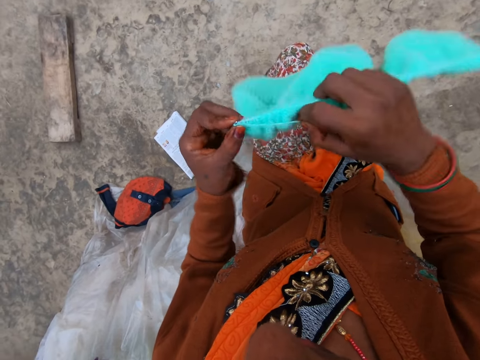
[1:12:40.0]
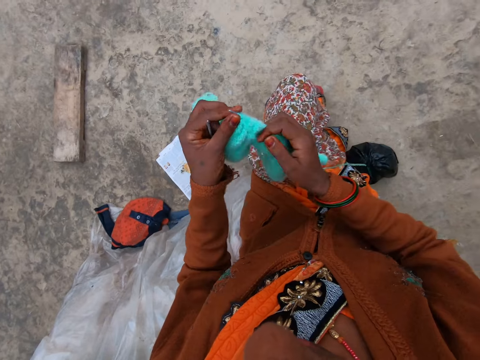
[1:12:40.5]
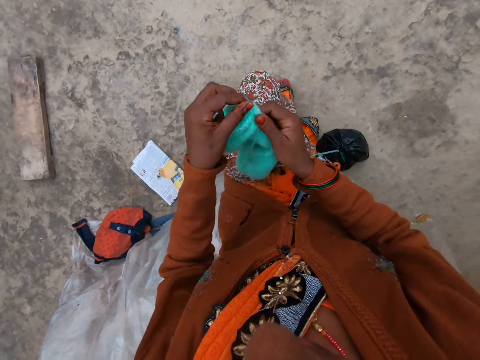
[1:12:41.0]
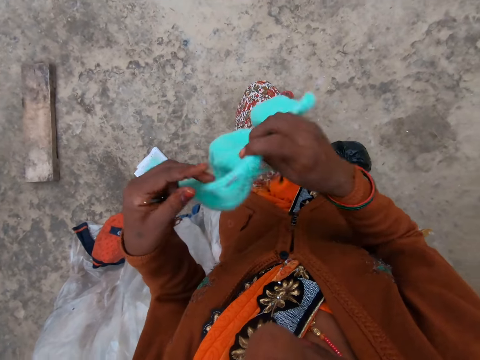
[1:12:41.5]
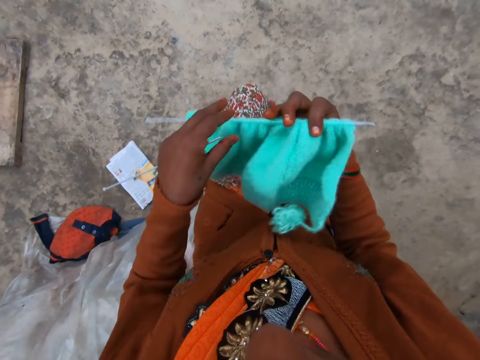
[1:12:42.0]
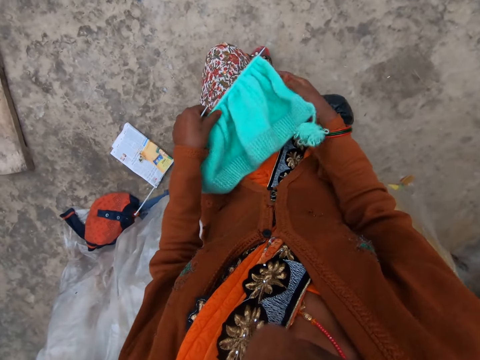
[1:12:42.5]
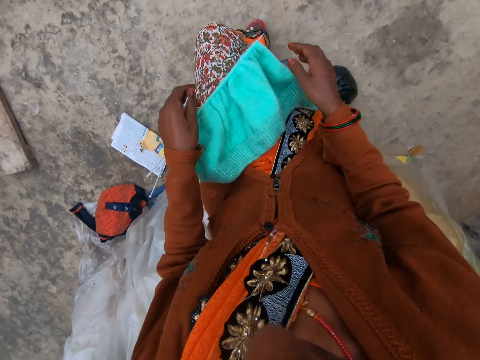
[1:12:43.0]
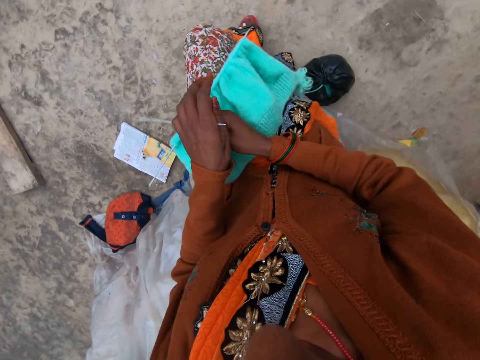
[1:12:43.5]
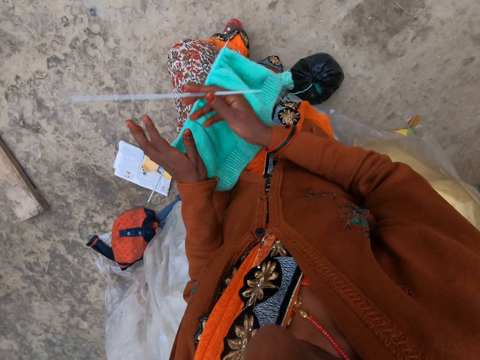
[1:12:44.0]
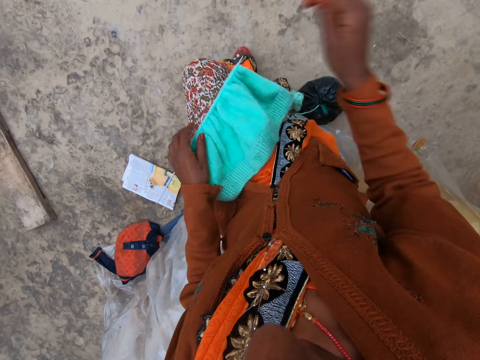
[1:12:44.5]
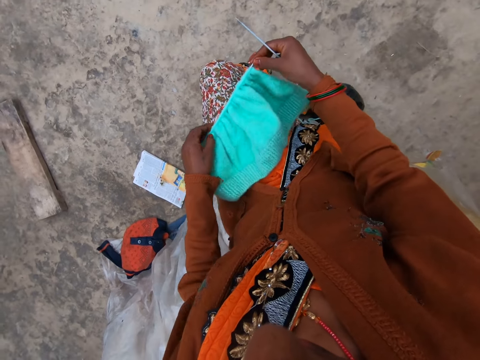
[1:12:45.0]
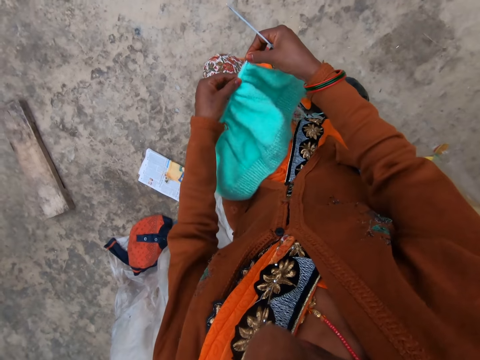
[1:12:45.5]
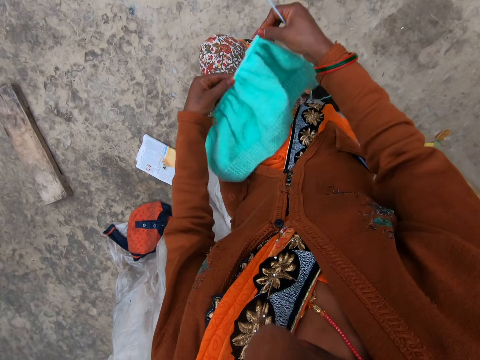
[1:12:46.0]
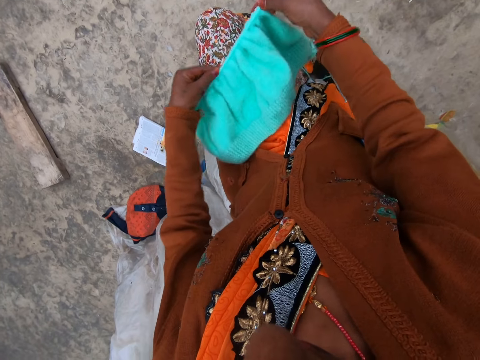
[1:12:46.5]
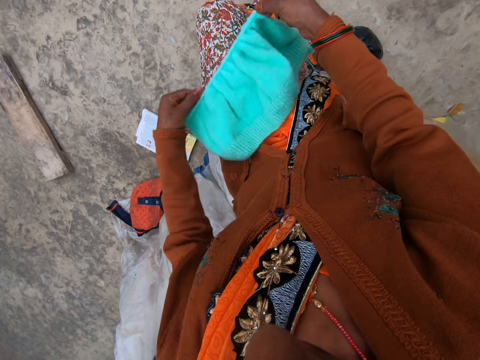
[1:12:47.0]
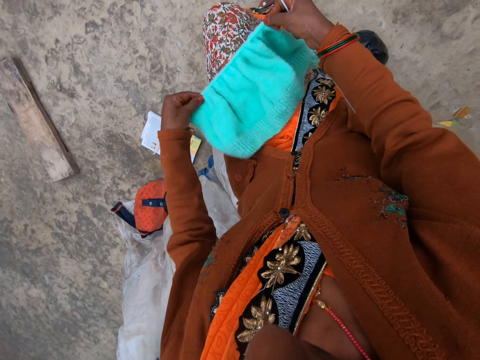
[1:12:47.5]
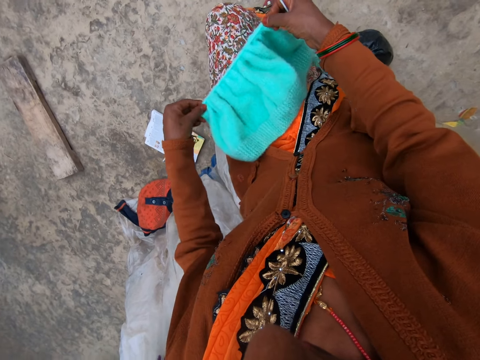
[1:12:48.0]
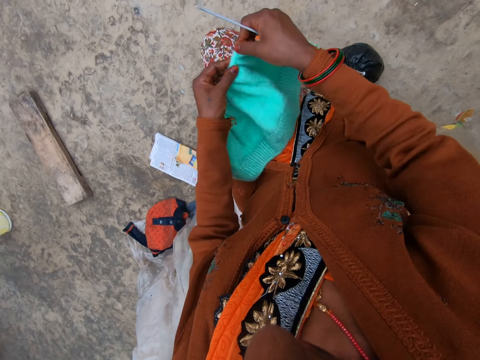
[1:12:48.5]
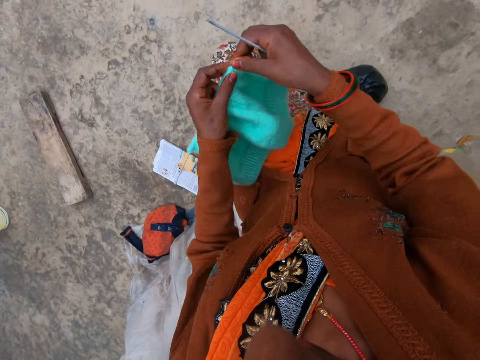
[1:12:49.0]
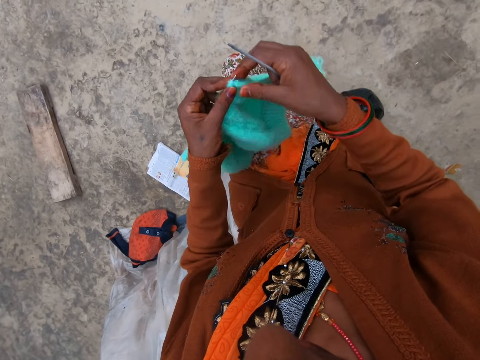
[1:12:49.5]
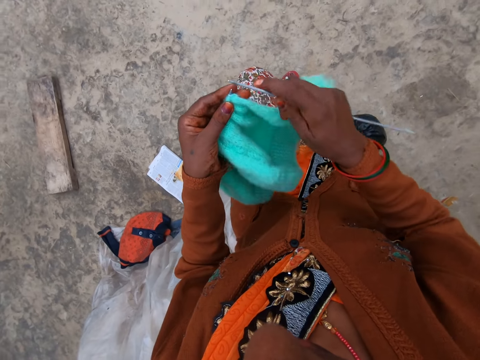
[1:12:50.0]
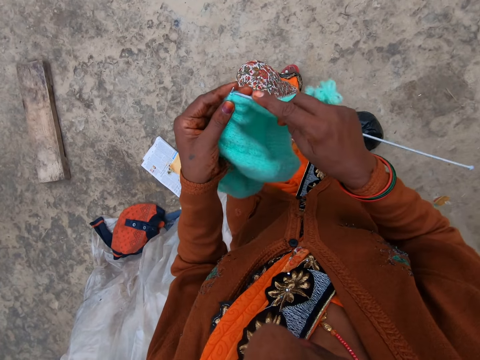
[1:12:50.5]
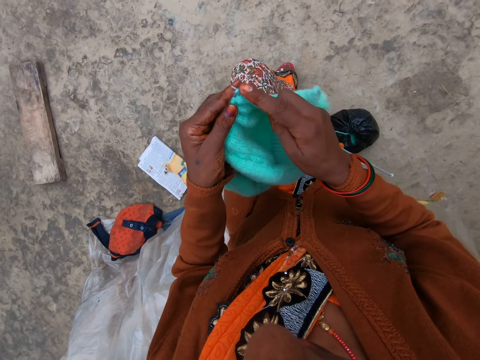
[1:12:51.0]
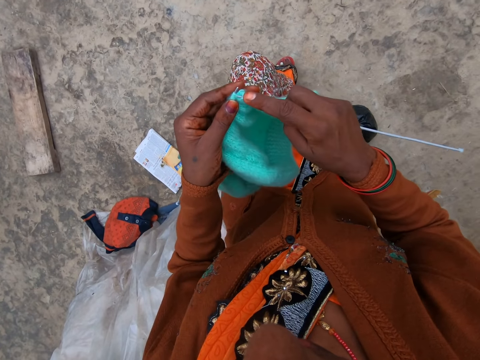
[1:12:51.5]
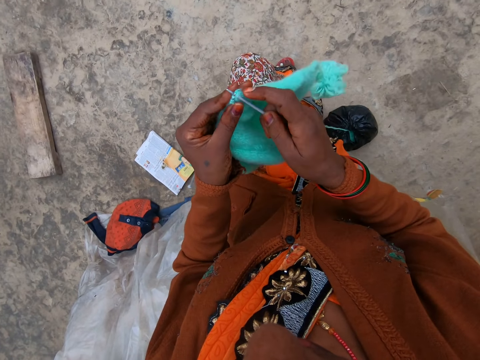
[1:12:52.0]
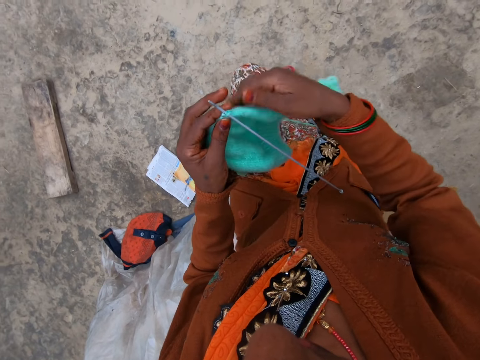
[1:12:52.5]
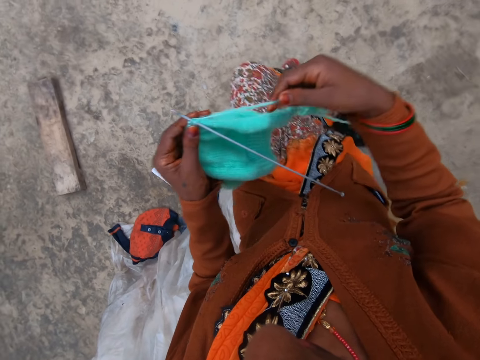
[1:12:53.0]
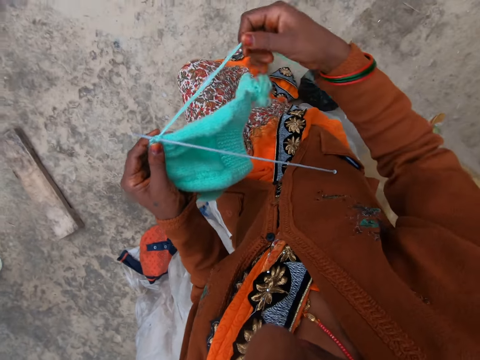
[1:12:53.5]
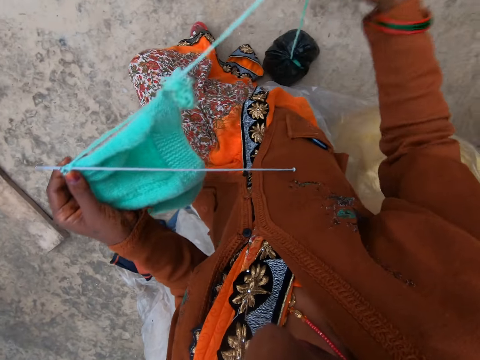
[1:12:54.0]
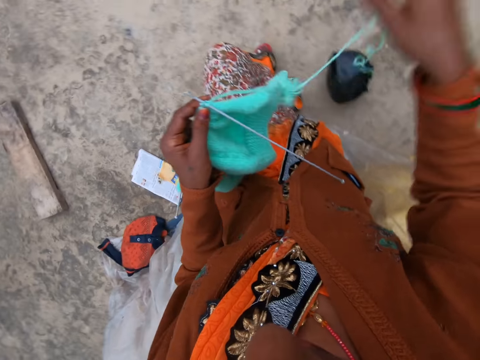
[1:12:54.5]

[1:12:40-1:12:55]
The camera wearer knits a piece of fabric with a knitting needle. She adjusts a knitted fabric on the knitting needle. She picks up the knitted fabric from a lap and puts down the knitted fabric on the lap. She holds the knitting needle on her right hand. She adjusts the knitted fabric on the knitting needle. She knits the piece of fabric with the knitting needle. She pulls the thread. She straightens a knitting thread with her hand.

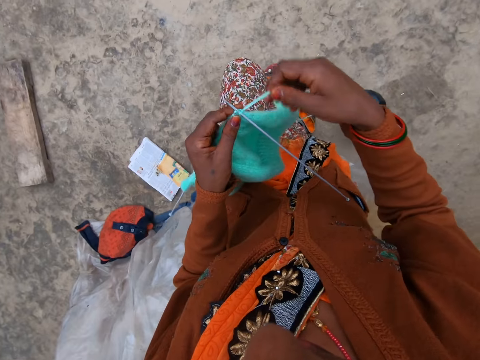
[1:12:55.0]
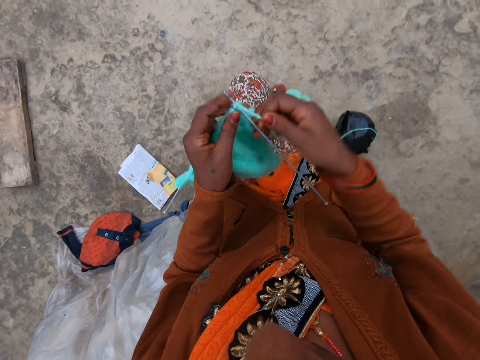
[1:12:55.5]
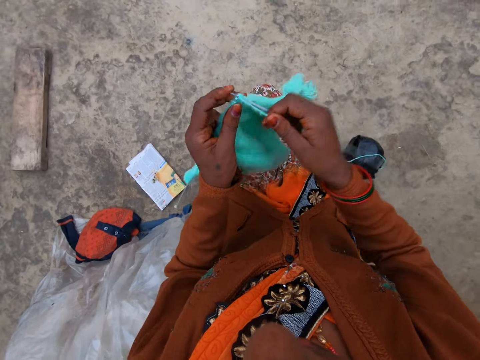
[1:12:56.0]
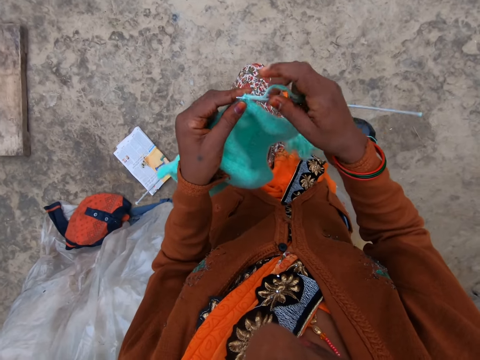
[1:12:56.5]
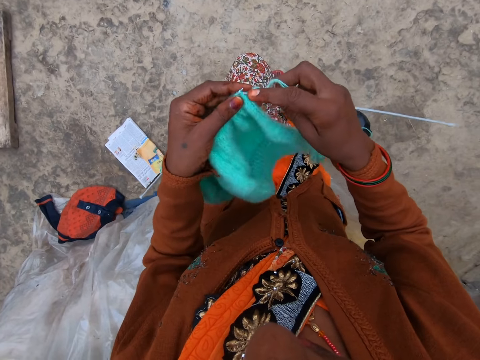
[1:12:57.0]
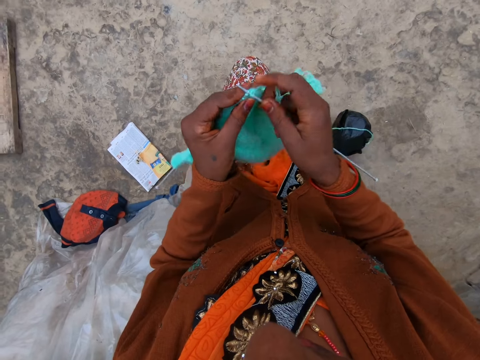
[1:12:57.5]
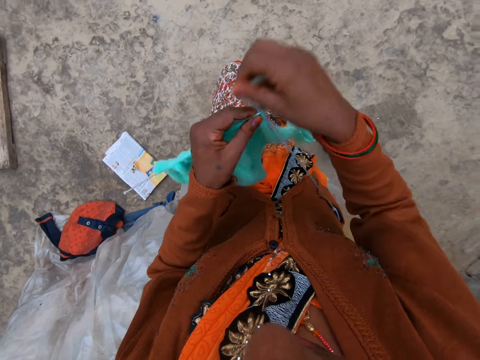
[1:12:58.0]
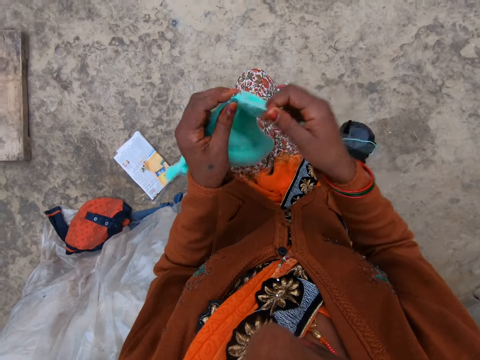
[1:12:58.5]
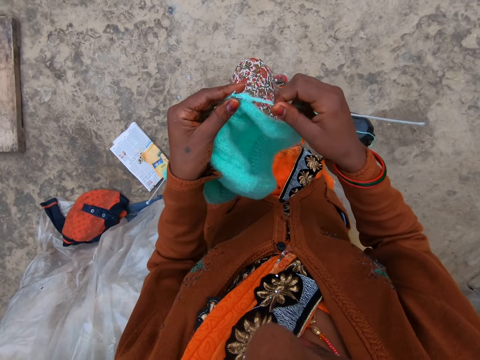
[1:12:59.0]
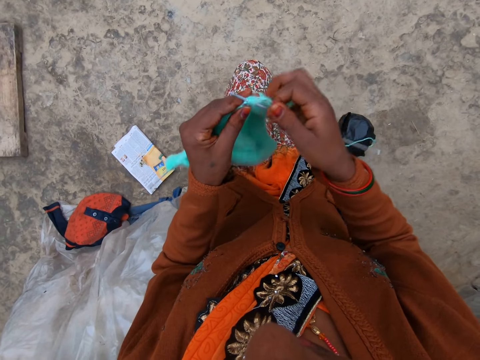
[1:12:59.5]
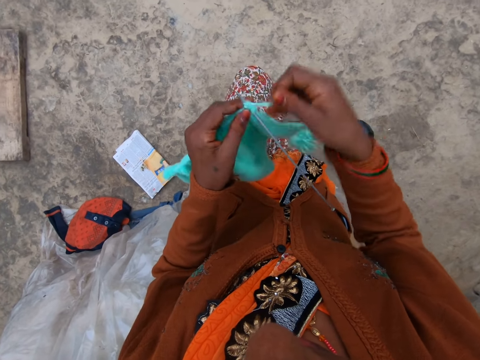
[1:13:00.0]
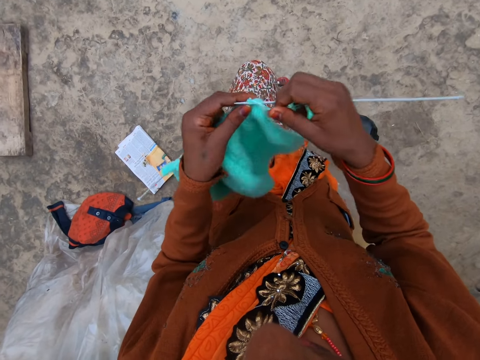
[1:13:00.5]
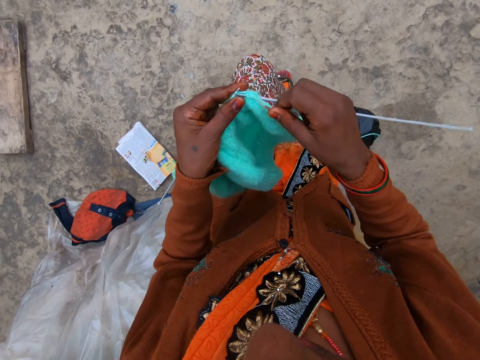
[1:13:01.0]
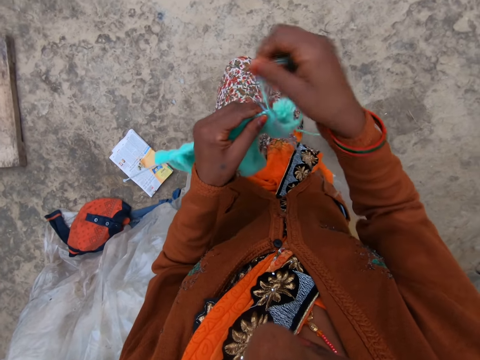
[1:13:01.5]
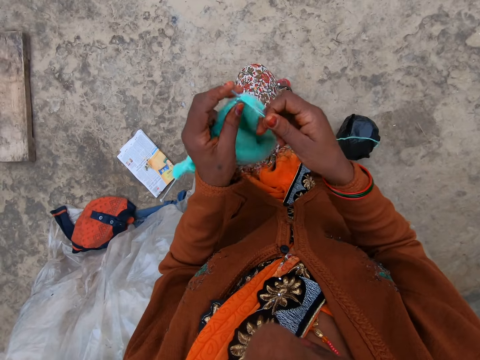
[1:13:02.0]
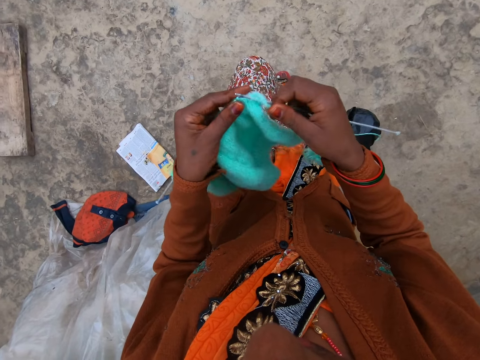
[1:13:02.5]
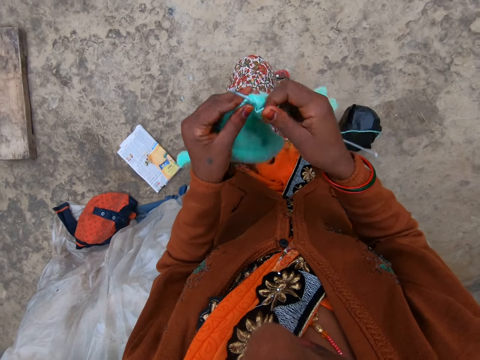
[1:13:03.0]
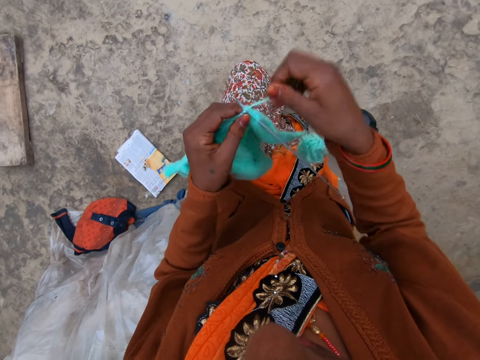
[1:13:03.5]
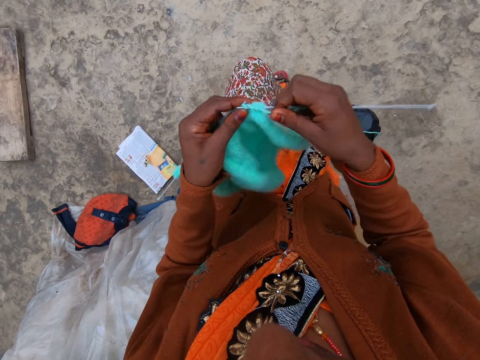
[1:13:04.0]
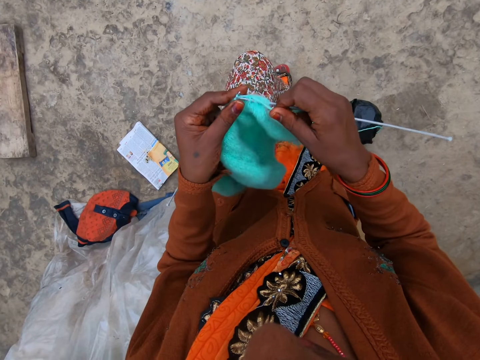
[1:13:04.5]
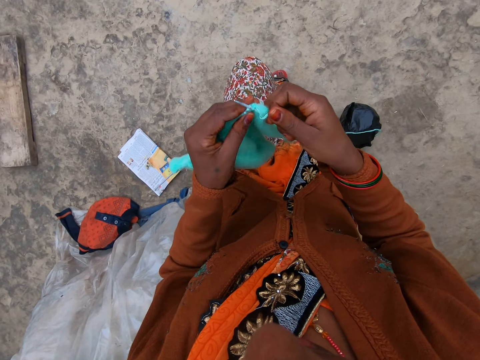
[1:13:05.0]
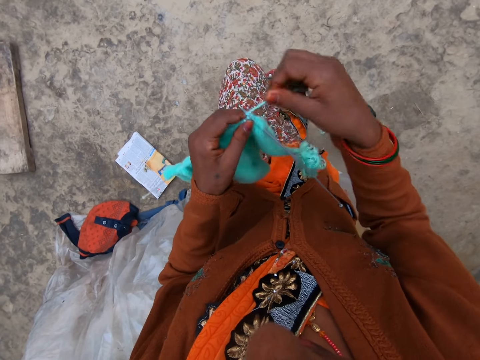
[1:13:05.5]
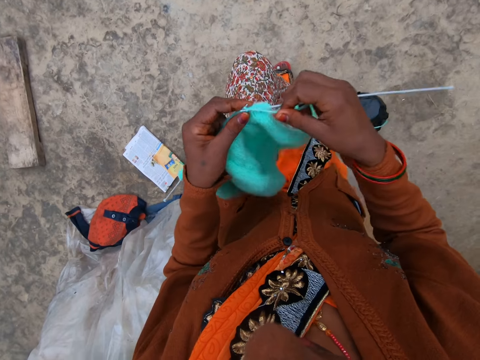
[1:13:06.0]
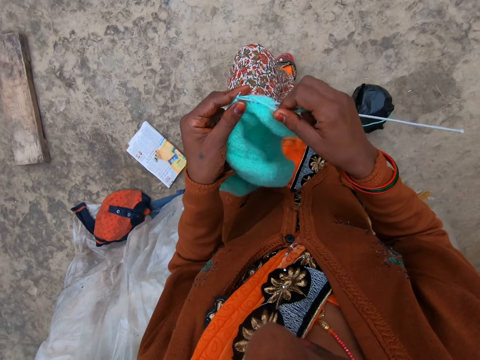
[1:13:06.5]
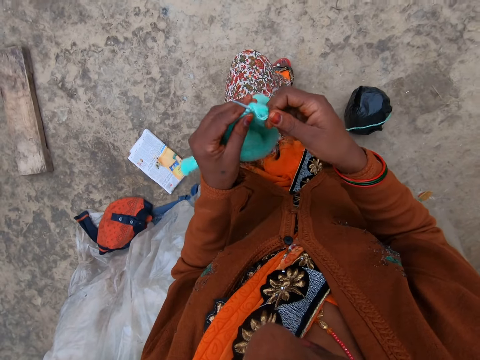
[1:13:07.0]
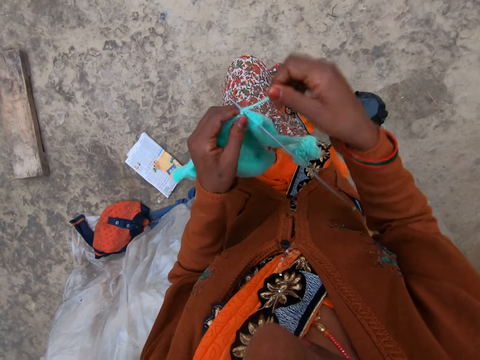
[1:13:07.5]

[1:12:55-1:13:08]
The camera wearer coils a knitting thread on a knitting needle. They knit a piece of fabric with the knitting needle. They coil the knitting thread on the knitting needle. They knit the piece of fabric with the knitting needle. They coil the knitting thread on the knitting needle. They knit the piece of fabric with the knitting needle. They coil the knitting thread on the knitting needle. They knit the piece of fabric with the knitting needle. They coil the knitting thread on the knitting needle. They knit the piece of fabric with the knitting needle. They coil the knitting thread on the knitting needle. They knit the piece of fabric with the knitting needle. They coil the knitting thread on the knitting needle.
